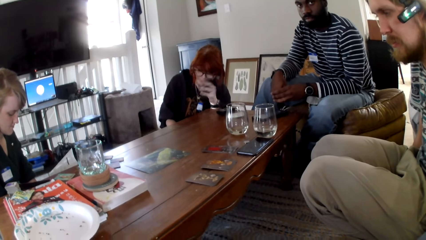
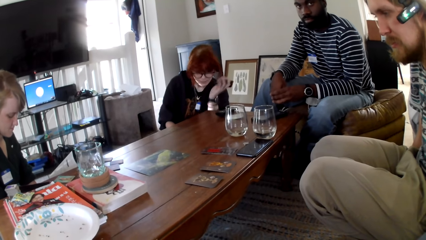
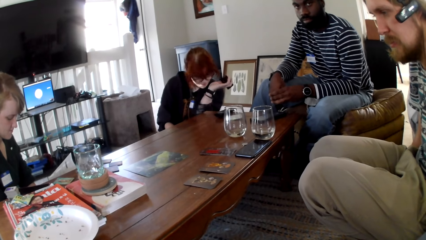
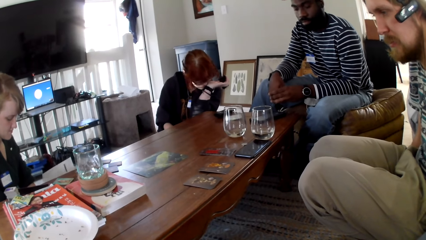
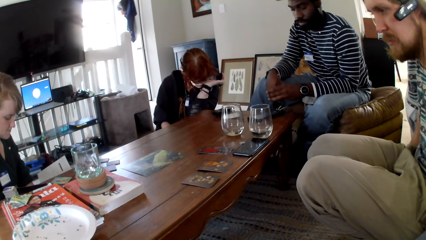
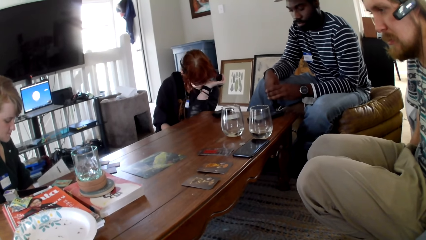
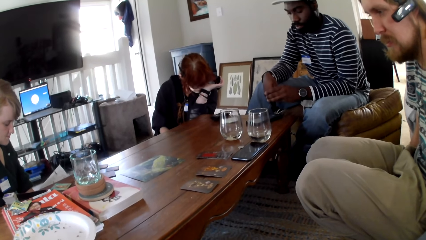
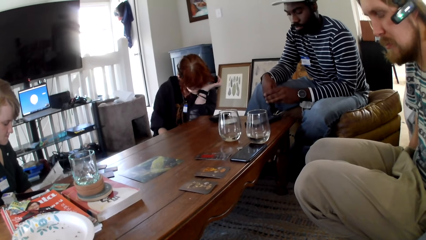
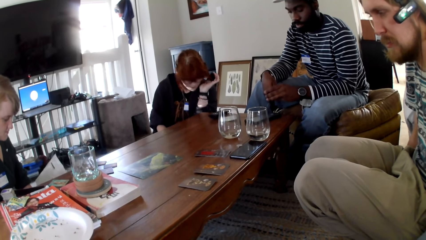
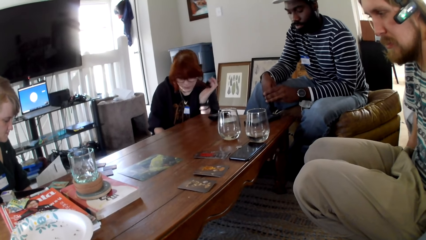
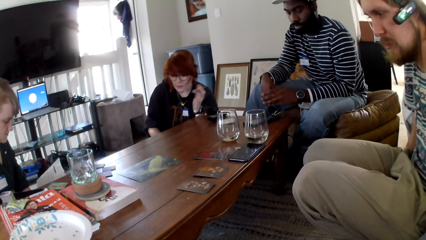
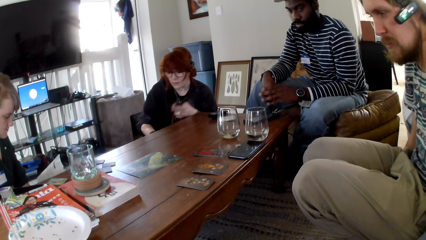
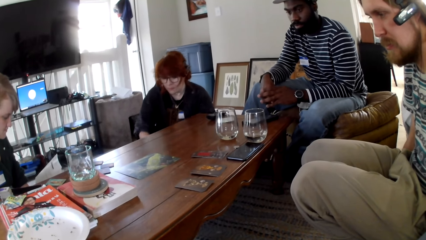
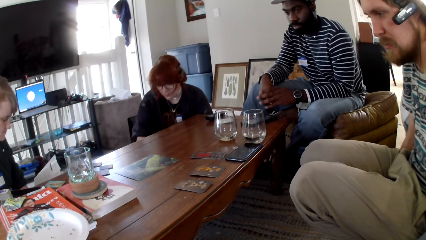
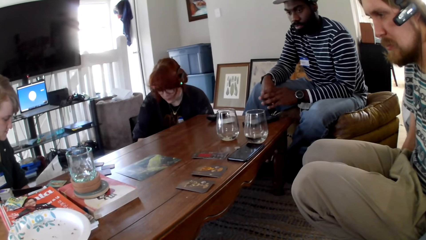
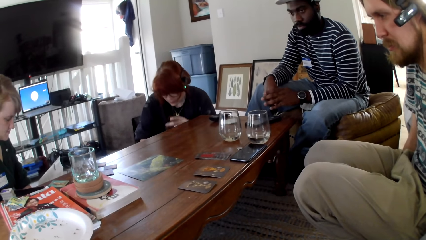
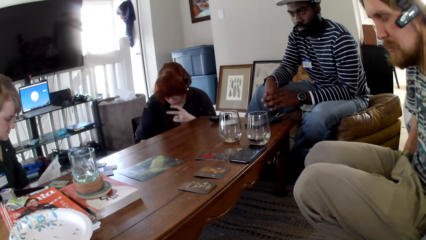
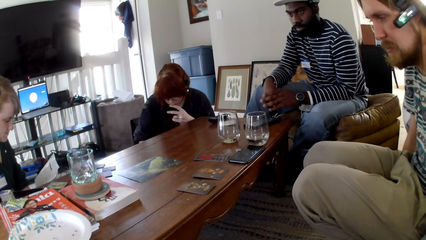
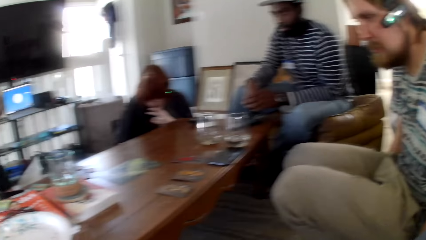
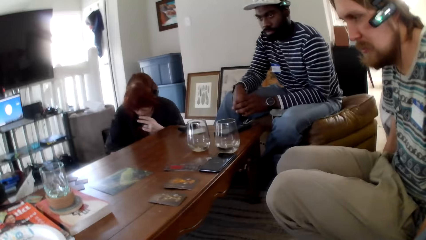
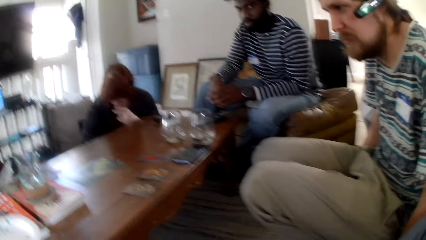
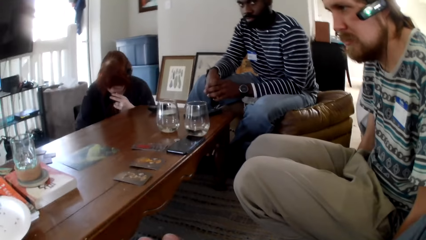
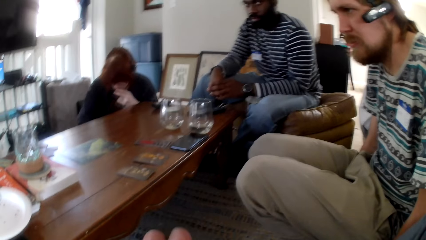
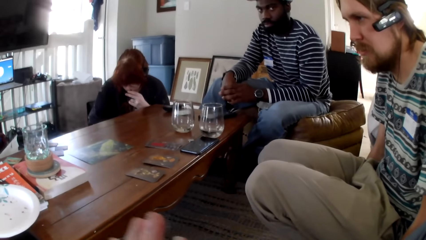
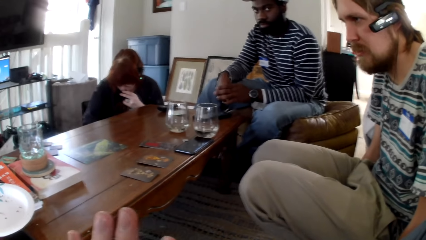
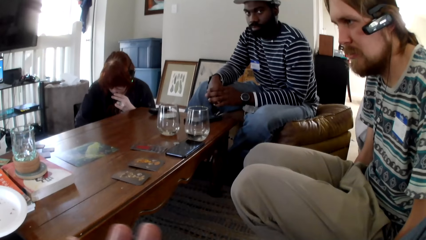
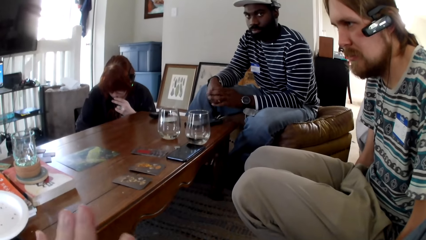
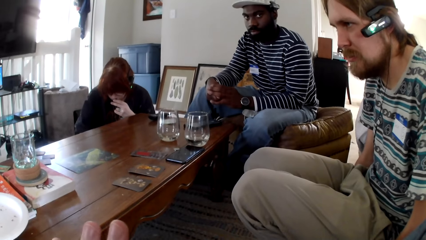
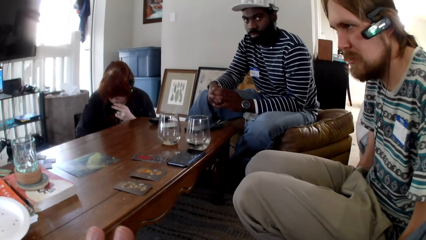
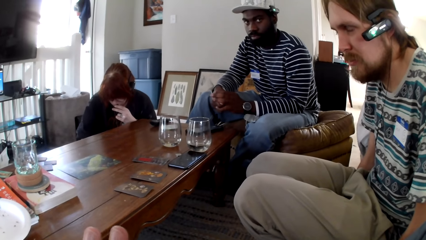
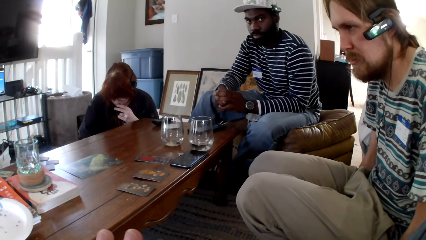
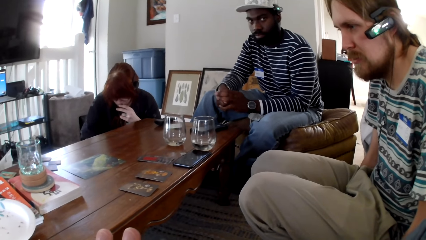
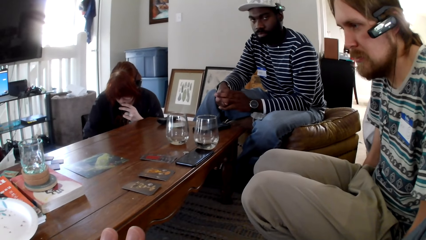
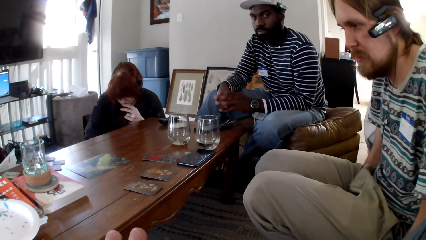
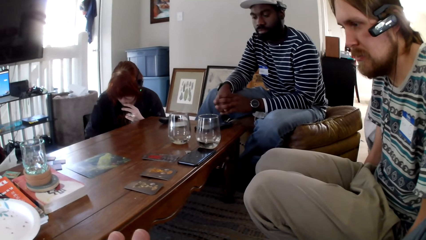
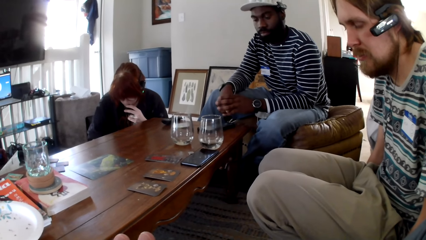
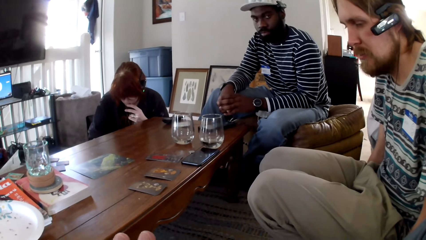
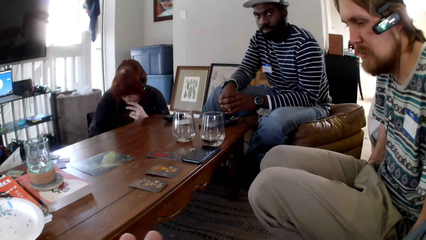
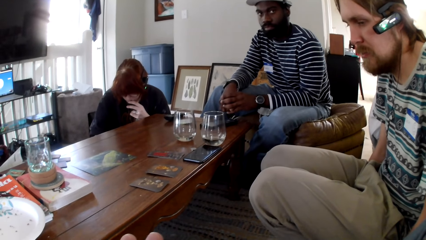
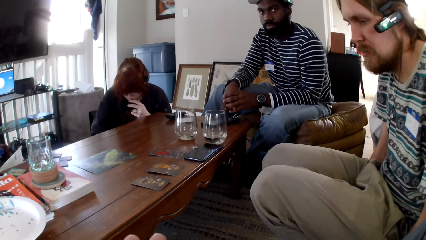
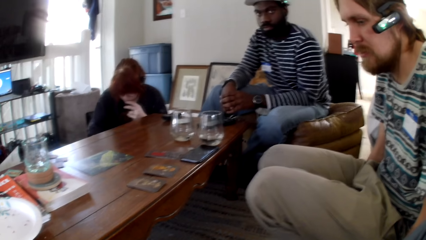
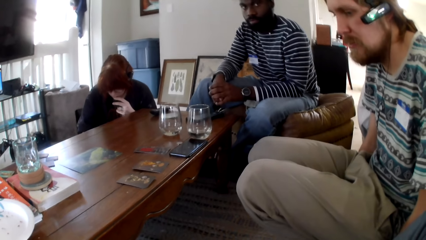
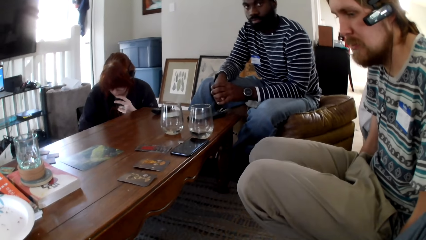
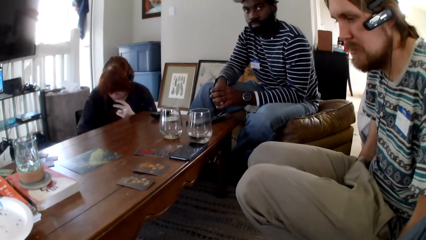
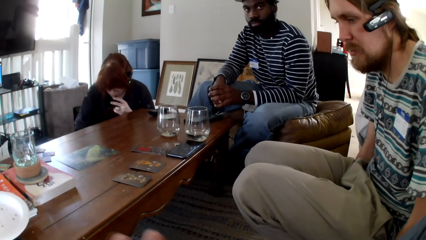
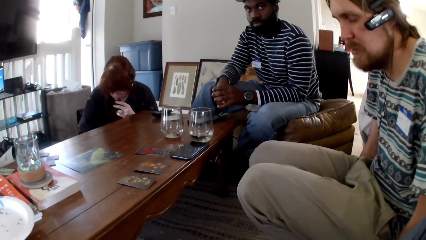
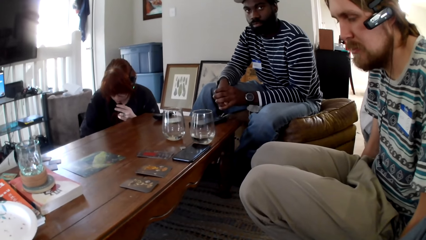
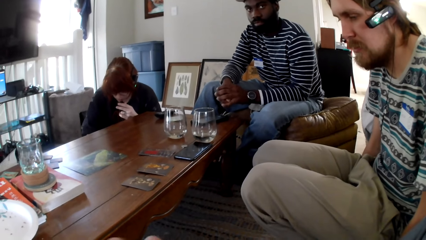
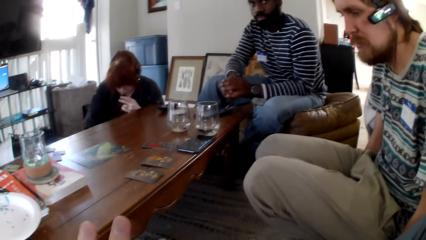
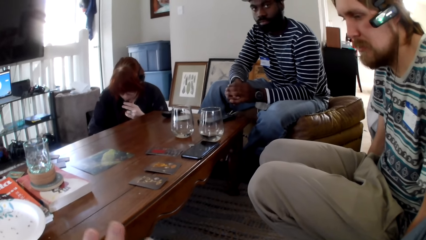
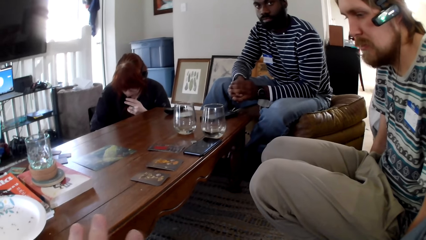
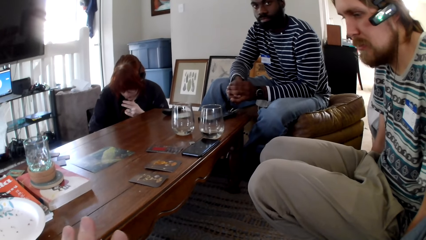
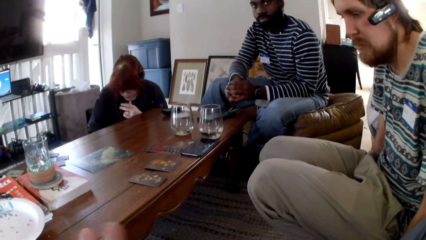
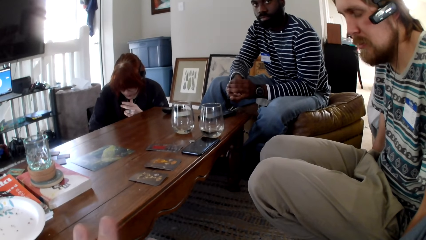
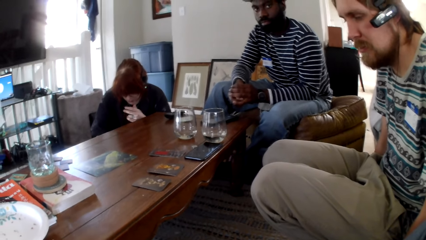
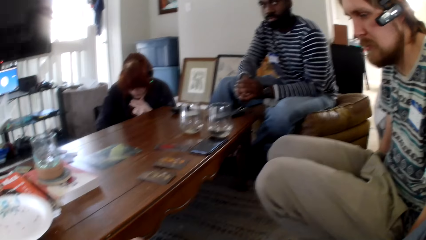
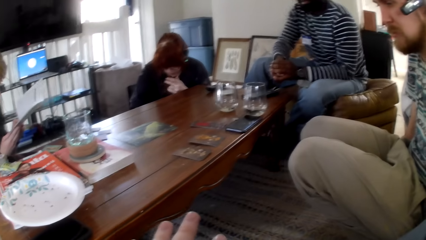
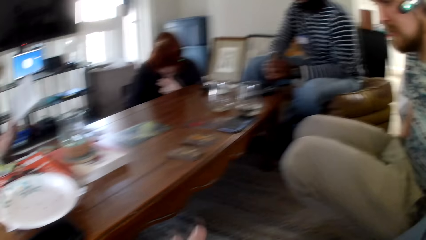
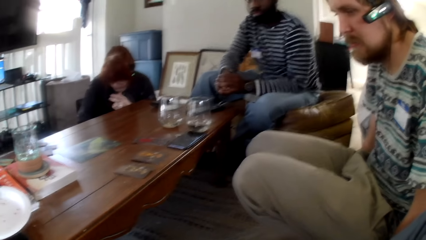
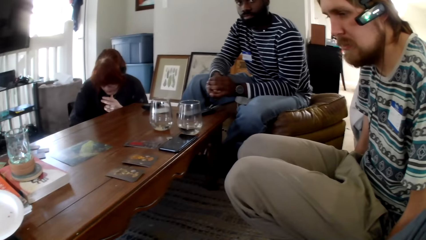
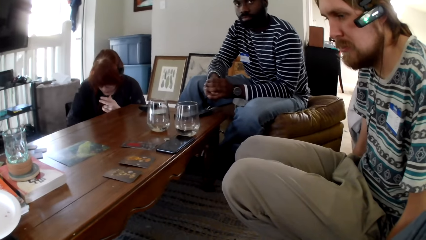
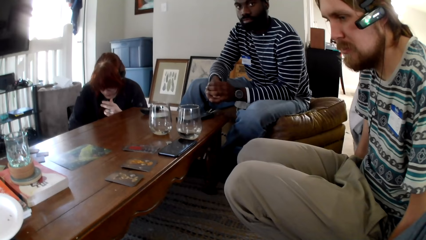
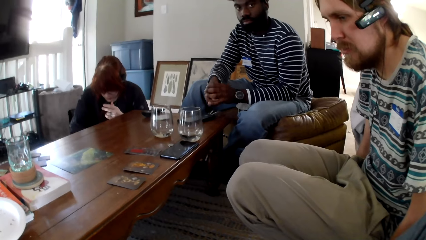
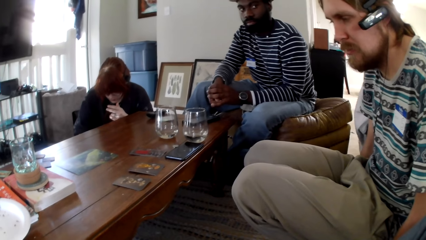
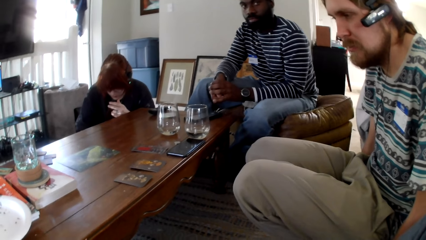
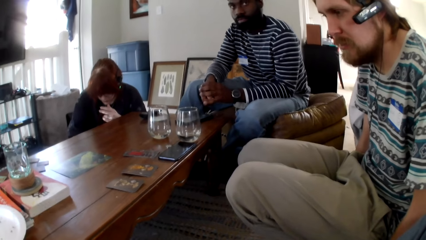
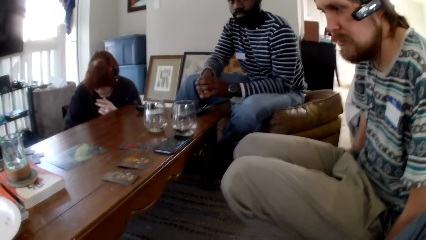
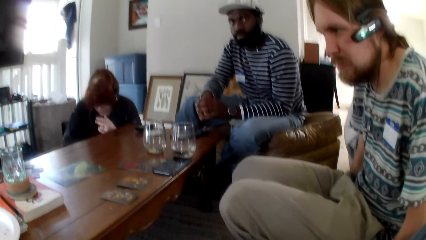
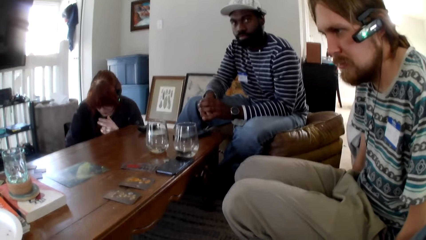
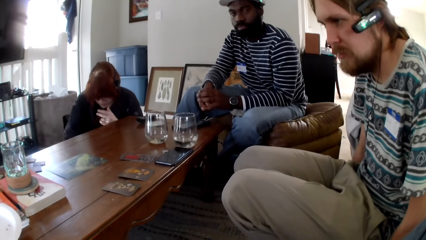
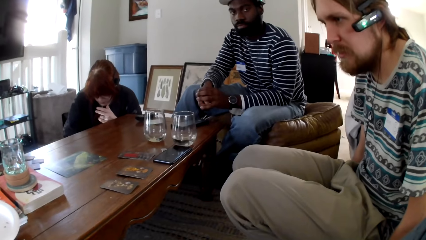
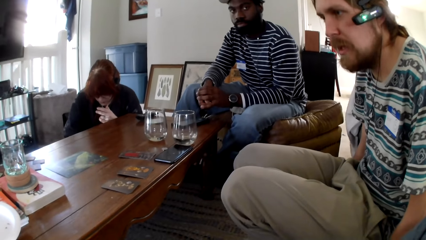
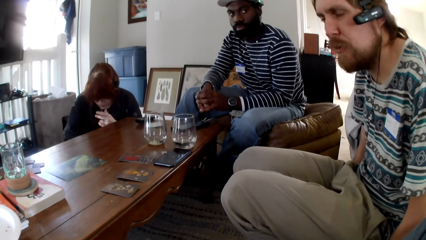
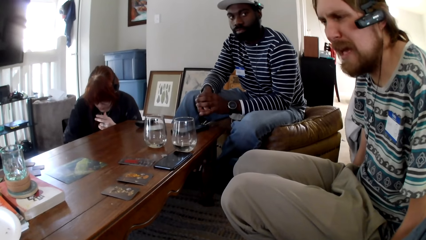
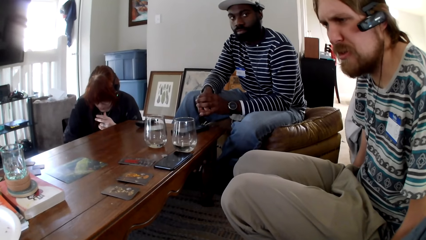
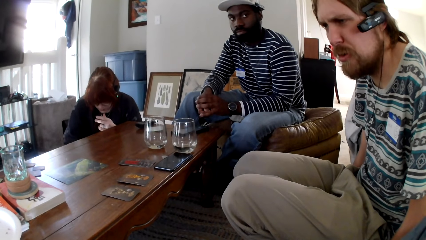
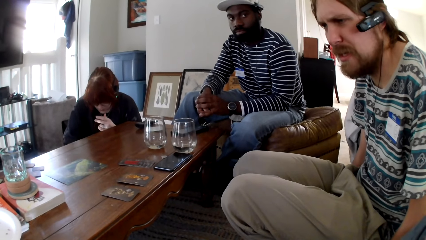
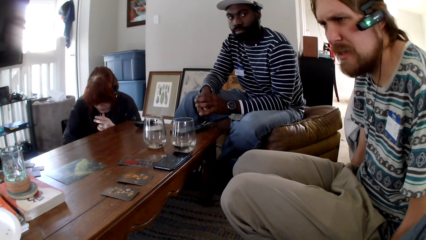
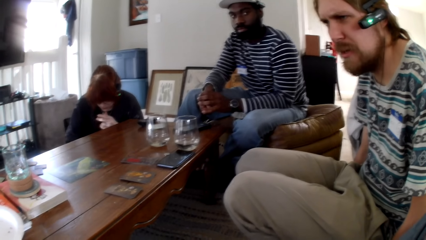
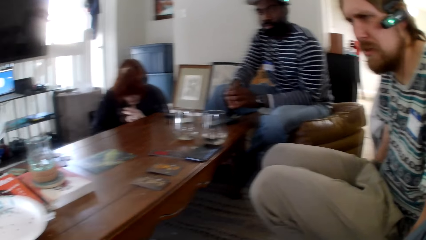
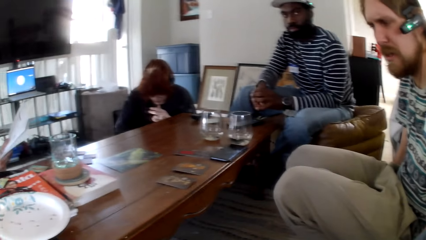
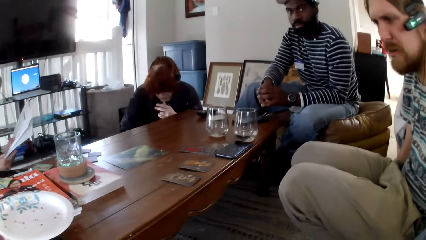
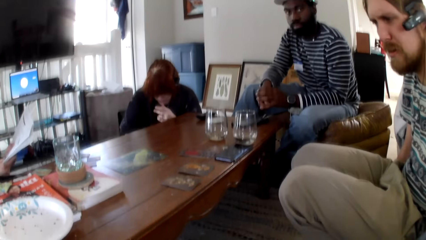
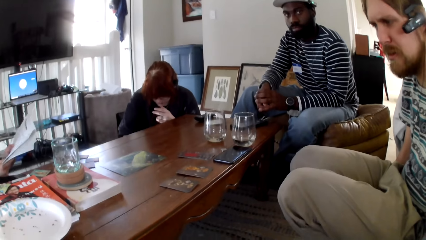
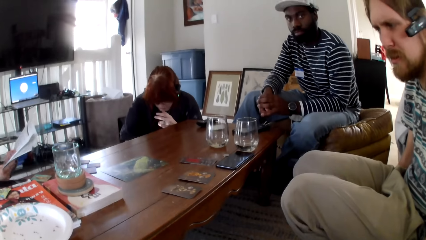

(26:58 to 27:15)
A person touches their nose. A woman smokes a vape. The camera wearer gestures his hand. A man talks to the camera wearer.
